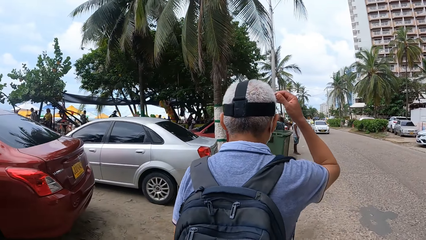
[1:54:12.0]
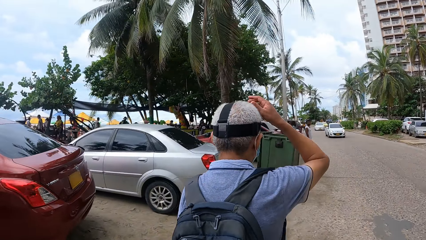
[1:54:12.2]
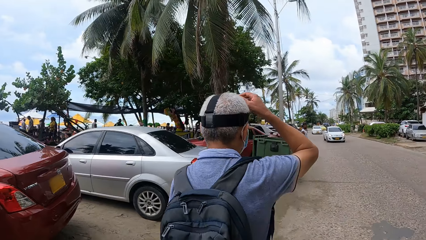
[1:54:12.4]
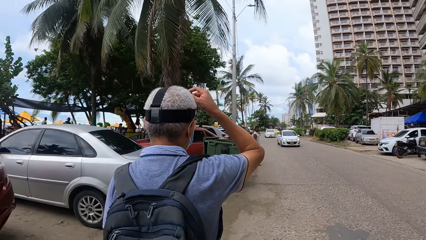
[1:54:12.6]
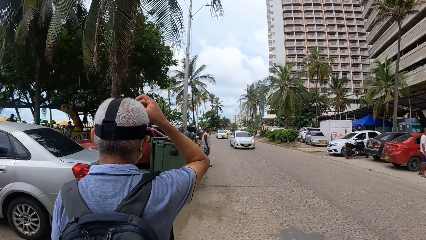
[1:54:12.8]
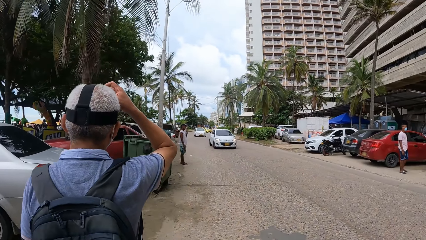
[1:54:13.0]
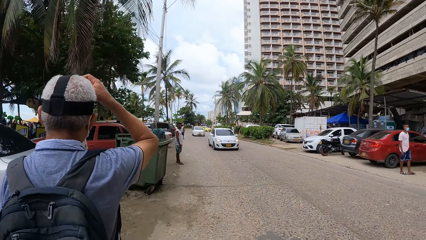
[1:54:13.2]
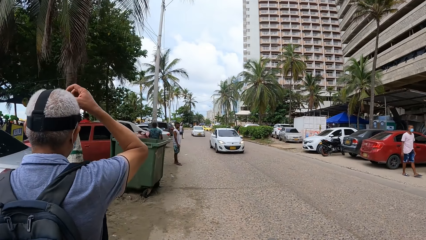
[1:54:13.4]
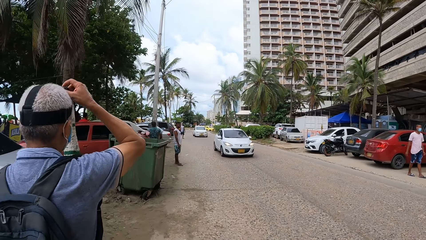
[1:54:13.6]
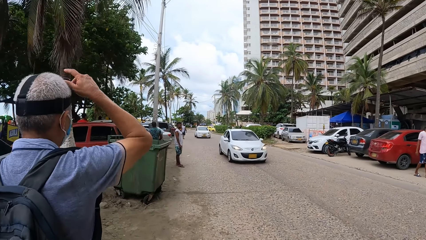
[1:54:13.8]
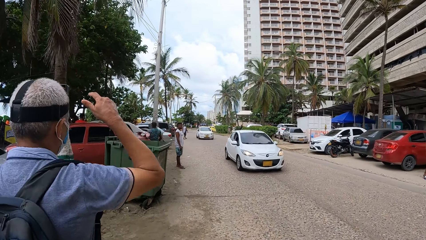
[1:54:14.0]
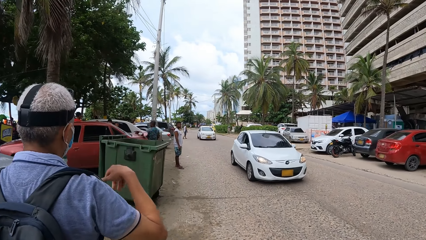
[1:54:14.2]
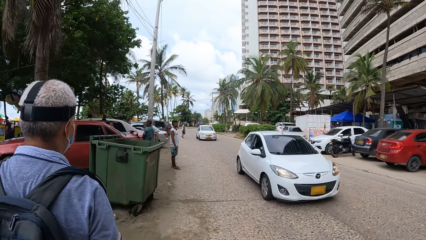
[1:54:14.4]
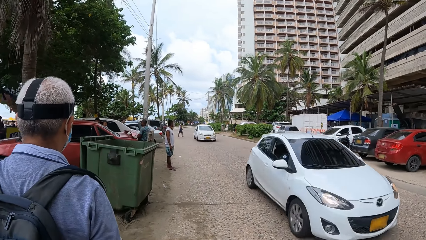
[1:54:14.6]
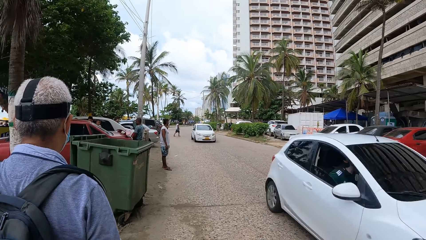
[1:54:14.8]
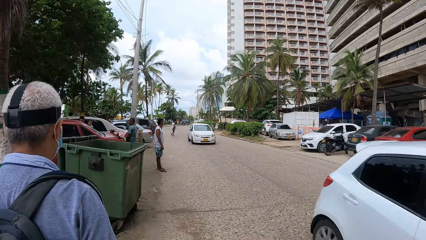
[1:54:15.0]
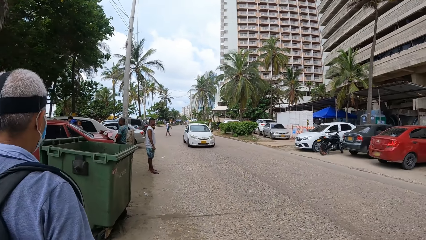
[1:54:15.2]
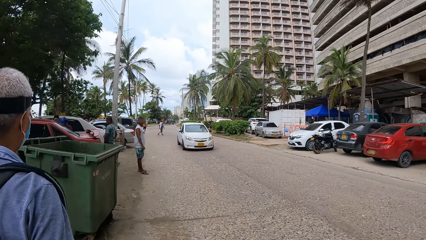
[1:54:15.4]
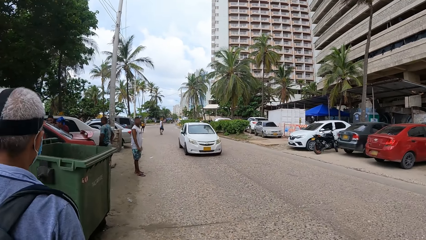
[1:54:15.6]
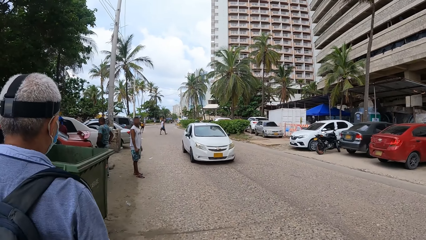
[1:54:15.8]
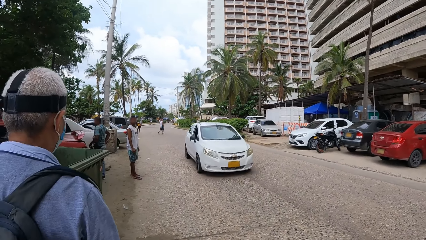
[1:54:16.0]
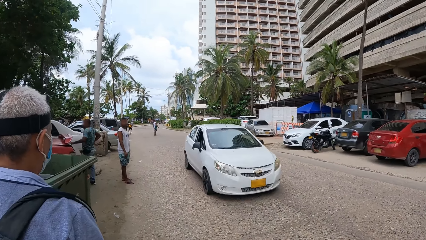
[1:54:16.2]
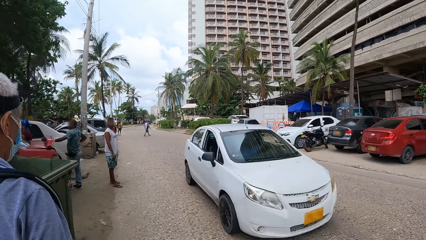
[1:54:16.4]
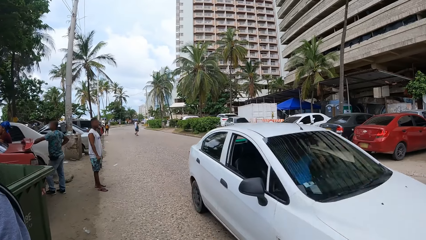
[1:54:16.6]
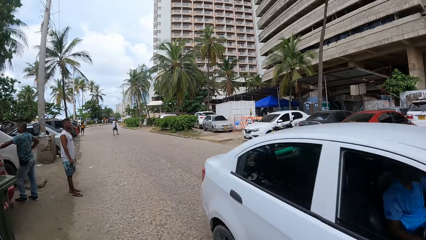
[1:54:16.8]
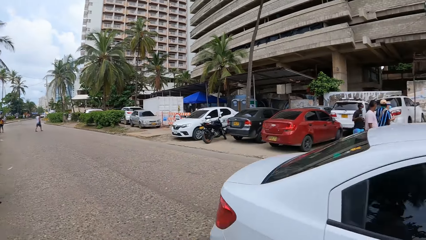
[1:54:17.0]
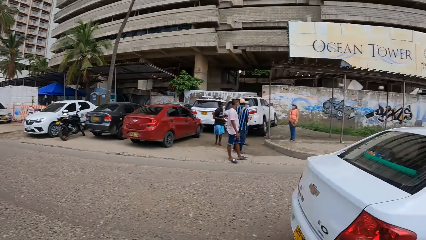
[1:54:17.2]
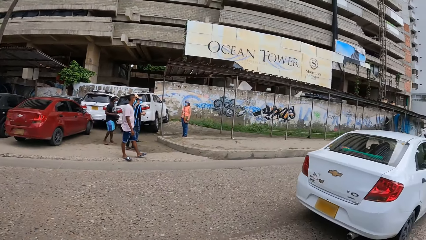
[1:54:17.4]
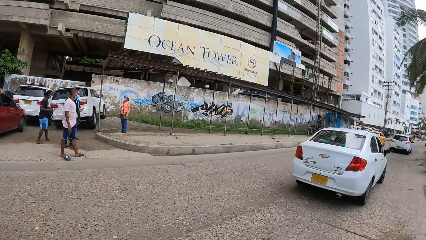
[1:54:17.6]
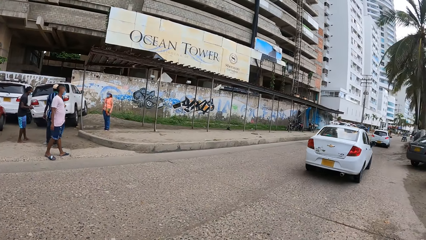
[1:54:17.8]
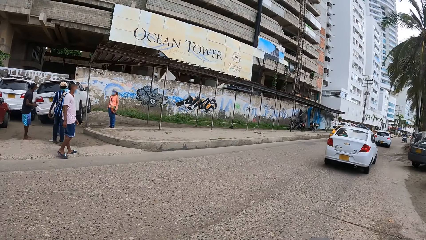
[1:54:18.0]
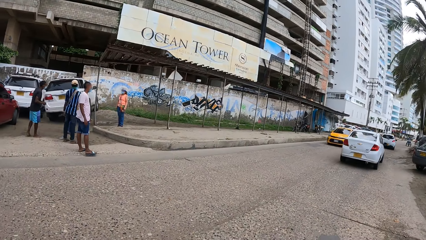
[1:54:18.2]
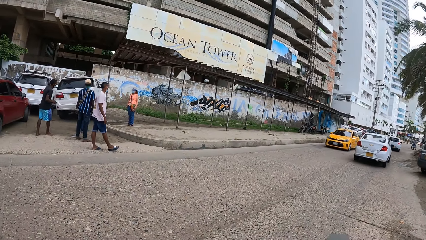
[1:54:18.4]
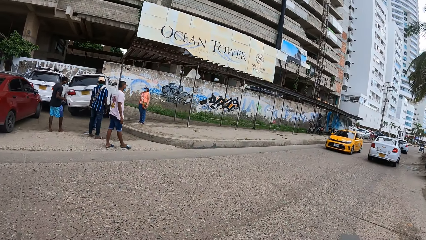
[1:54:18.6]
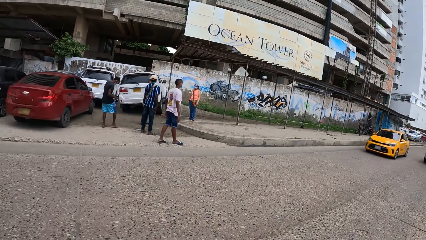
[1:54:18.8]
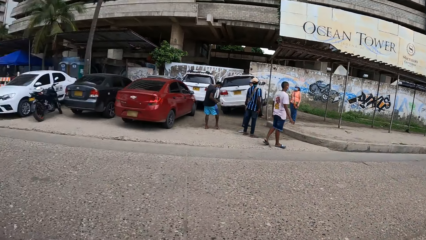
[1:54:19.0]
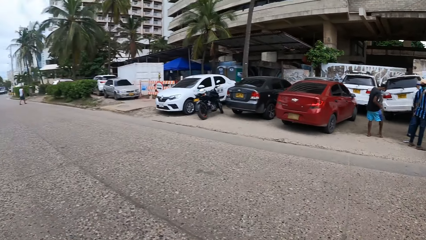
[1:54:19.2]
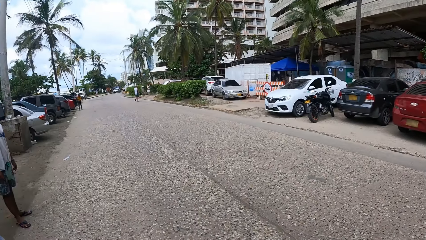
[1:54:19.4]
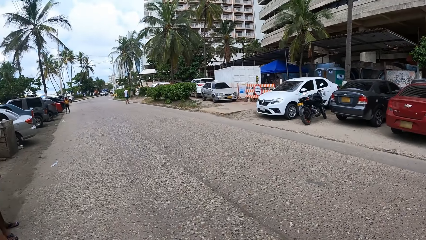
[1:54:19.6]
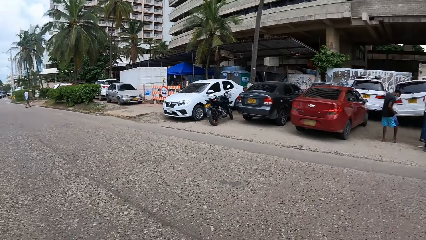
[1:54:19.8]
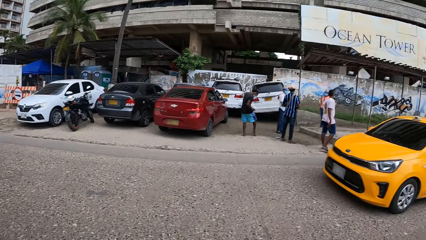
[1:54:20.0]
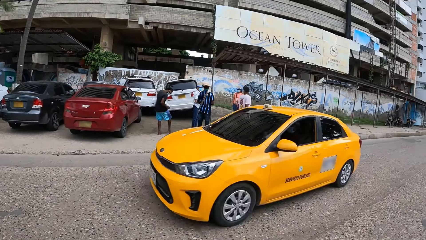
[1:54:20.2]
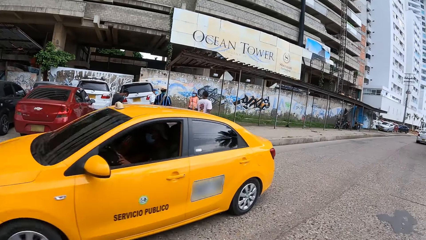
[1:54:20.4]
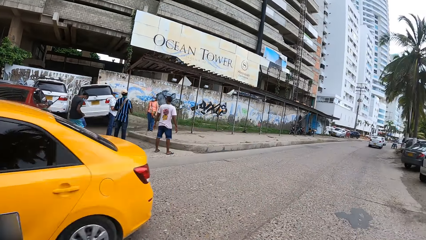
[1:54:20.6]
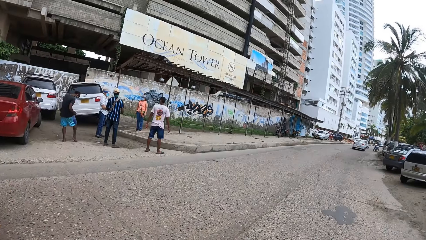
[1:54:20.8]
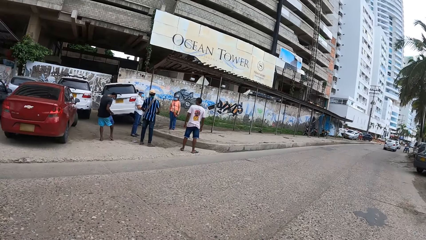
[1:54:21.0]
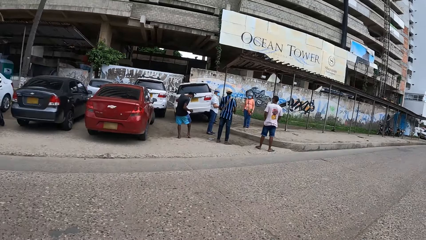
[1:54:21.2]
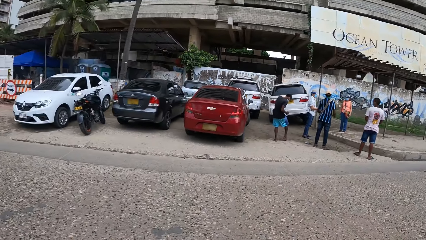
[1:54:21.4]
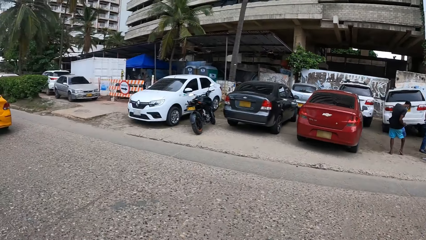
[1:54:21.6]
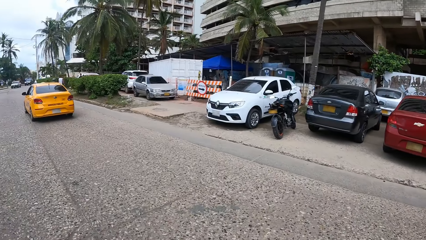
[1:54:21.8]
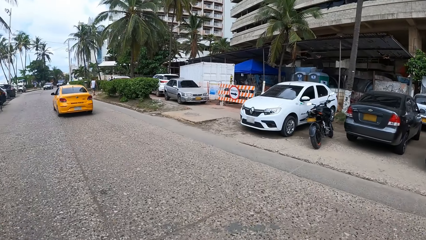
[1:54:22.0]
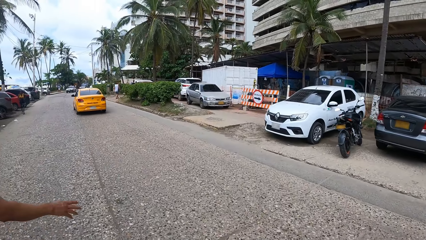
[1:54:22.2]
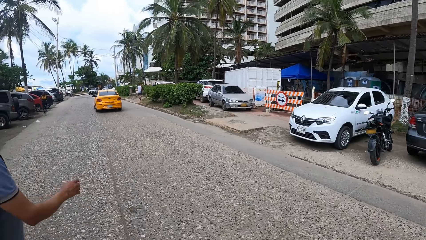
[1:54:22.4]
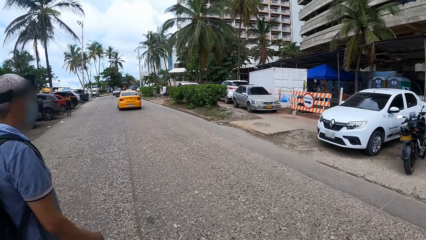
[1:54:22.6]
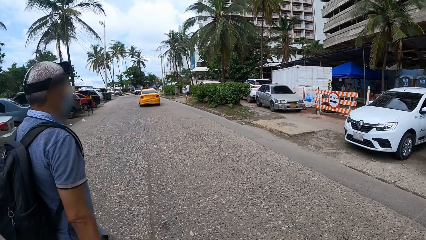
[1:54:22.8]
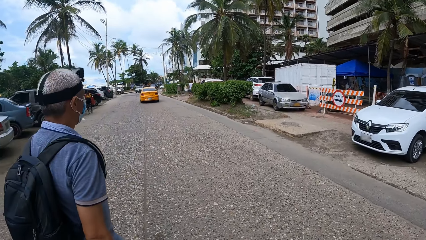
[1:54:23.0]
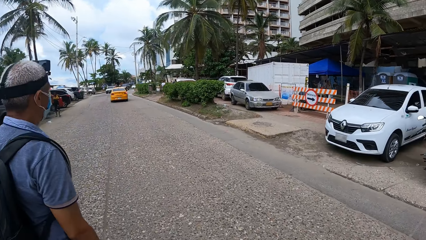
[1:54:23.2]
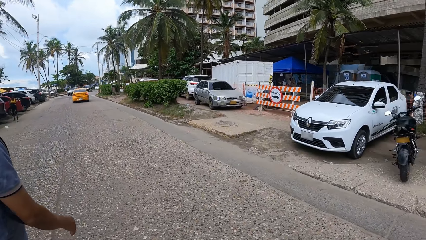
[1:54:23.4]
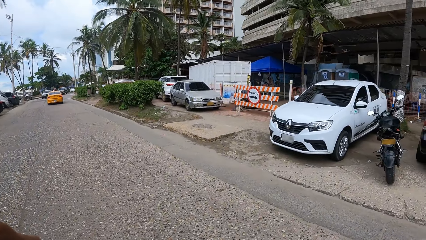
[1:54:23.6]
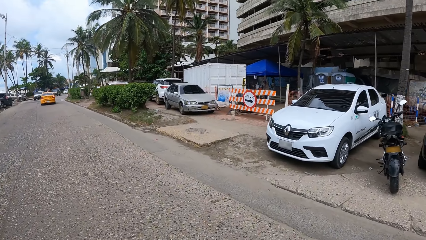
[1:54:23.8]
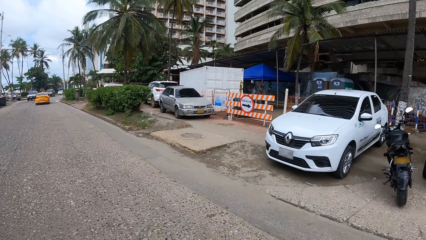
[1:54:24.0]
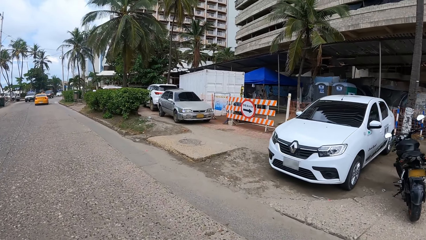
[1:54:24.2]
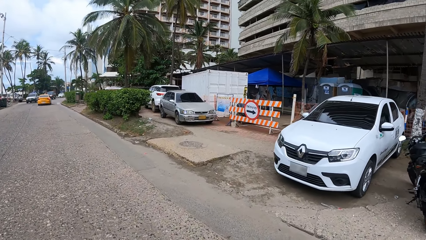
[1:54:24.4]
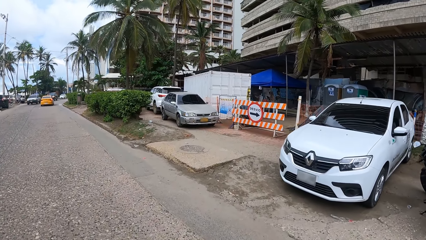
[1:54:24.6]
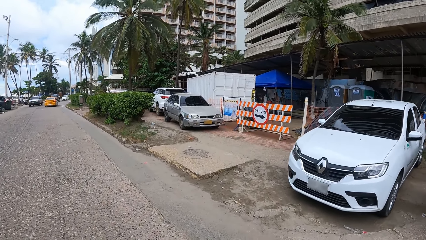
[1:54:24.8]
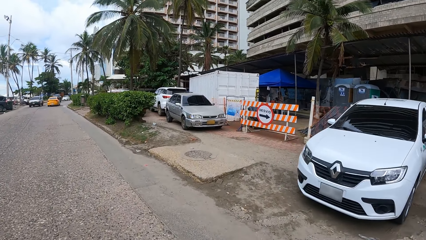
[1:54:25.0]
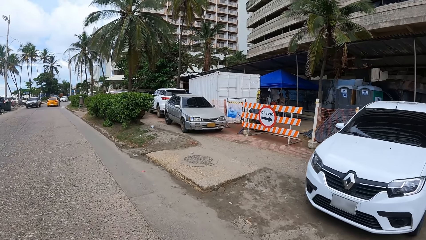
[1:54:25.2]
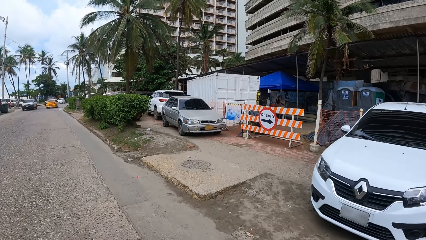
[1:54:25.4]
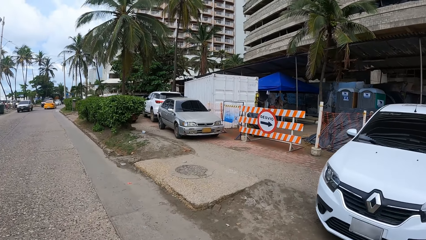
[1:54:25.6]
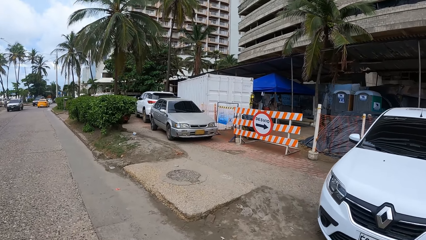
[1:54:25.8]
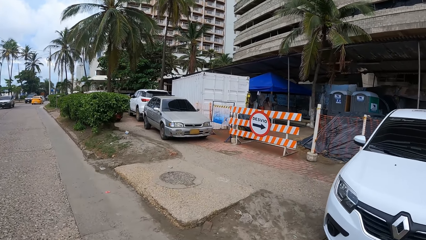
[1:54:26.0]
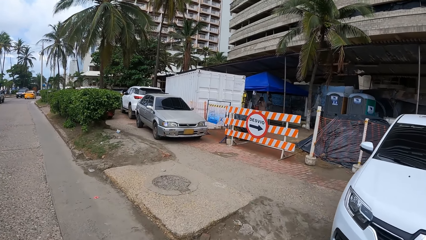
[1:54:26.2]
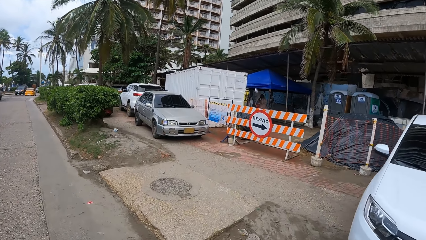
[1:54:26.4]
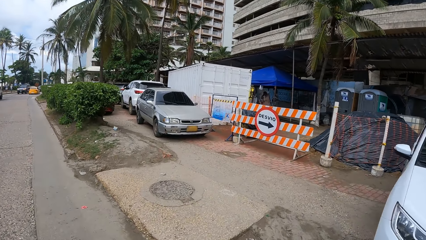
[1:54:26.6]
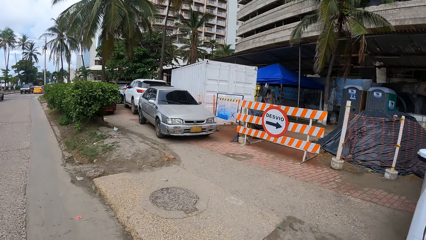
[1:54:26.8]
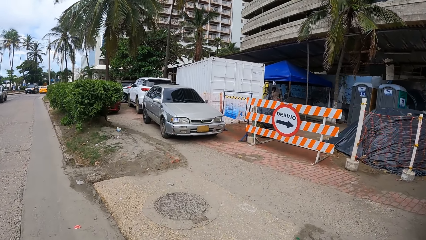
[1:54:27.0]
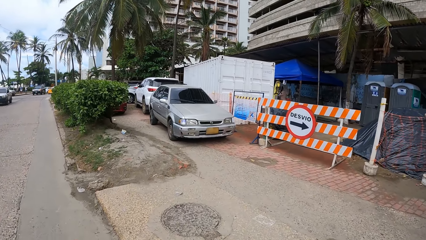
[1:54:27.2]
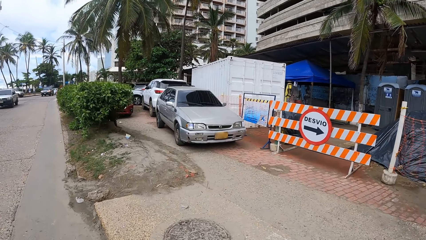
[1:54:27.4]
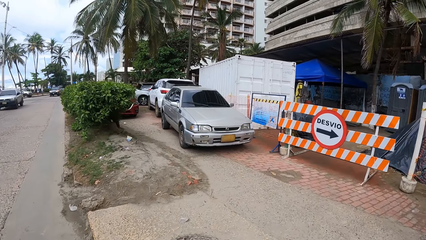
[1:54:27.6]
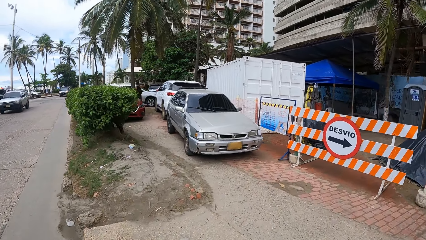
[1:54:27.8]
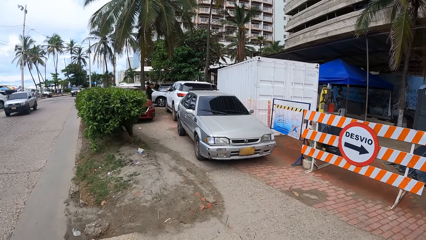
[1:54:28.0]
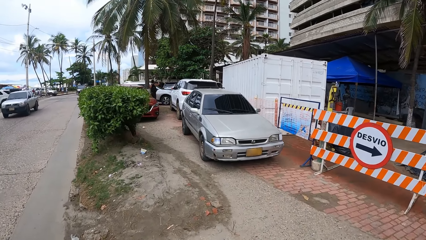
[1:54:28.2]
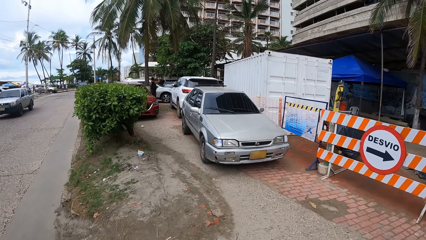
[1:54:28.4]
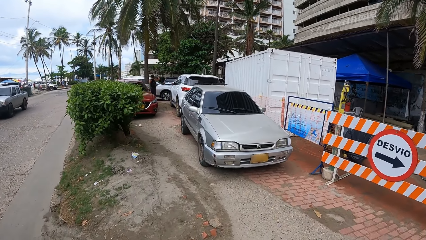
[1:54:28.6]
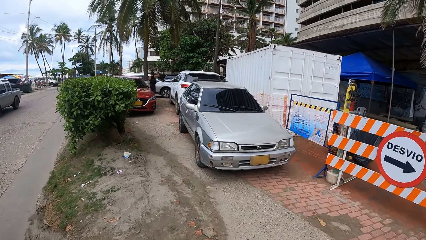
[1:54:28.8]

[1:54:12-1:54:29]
A man touches the head. The camera wearer walks on the tarmac road. They look at the cars. They look around. They cross the road. They walk on the road. They walk between the cars.
